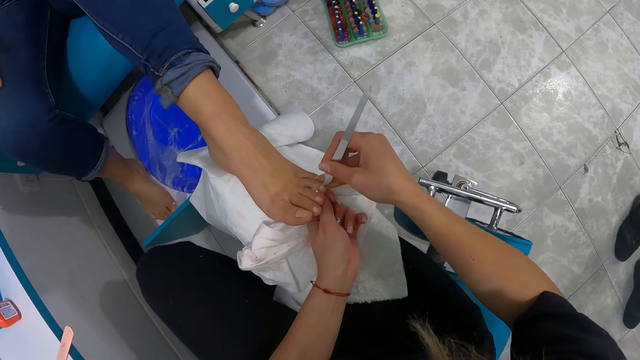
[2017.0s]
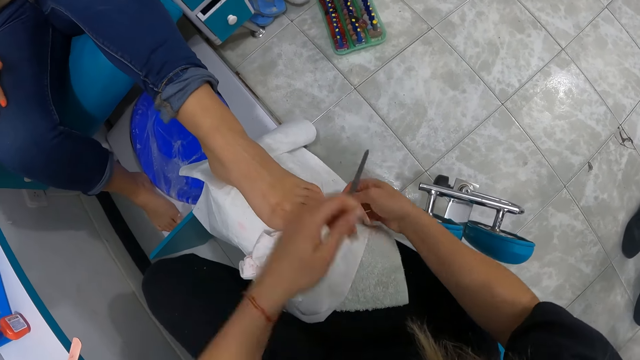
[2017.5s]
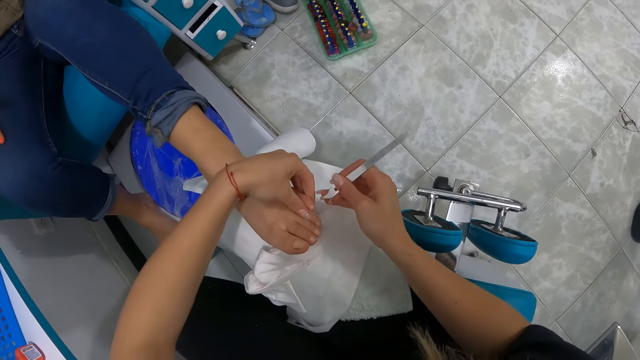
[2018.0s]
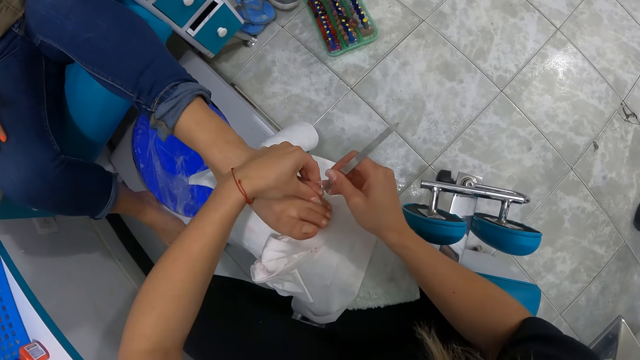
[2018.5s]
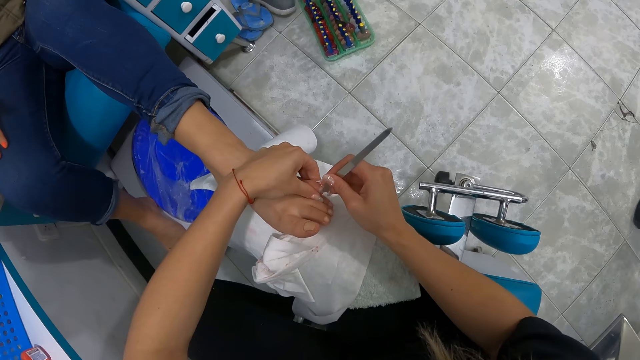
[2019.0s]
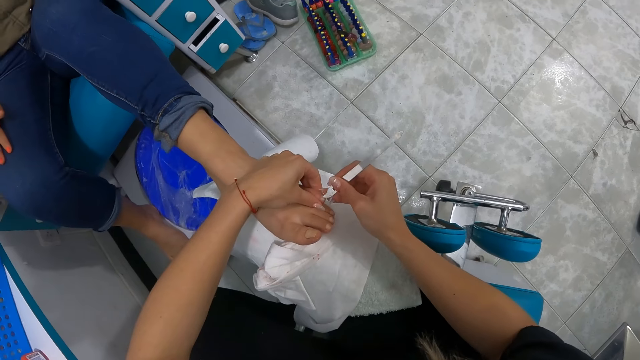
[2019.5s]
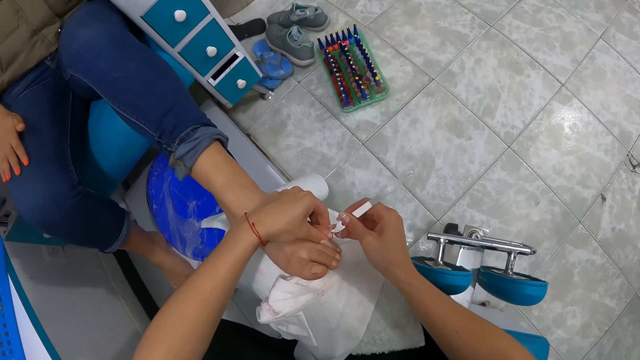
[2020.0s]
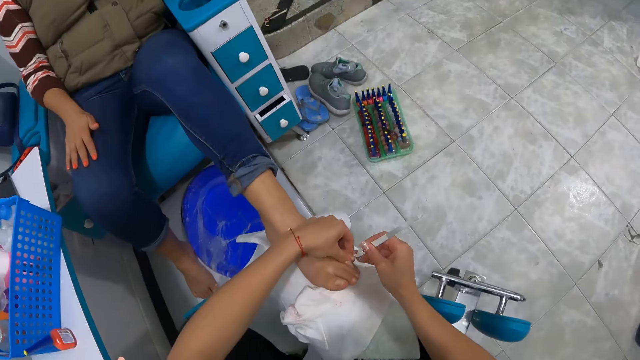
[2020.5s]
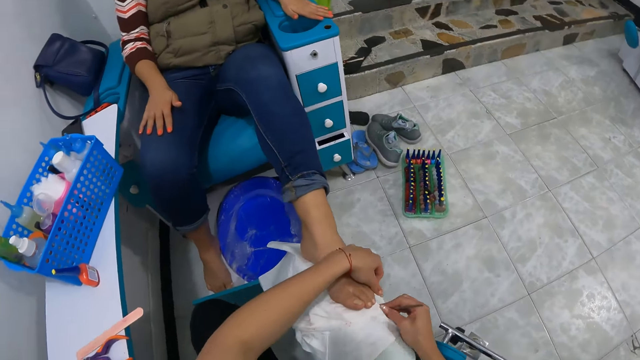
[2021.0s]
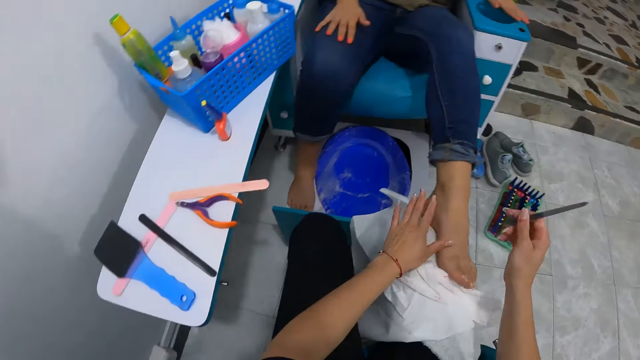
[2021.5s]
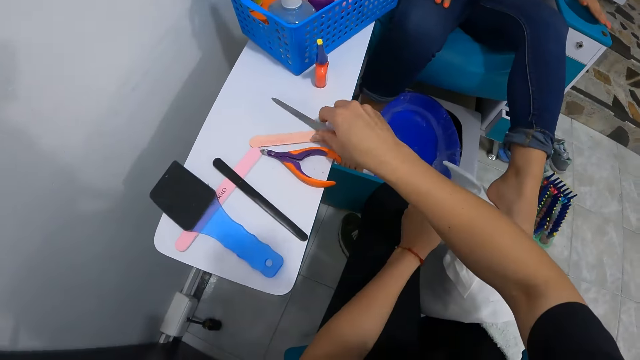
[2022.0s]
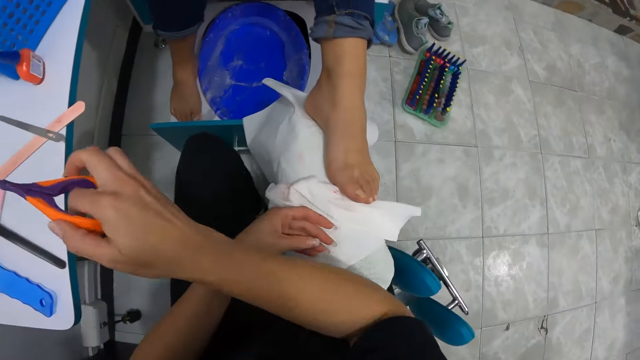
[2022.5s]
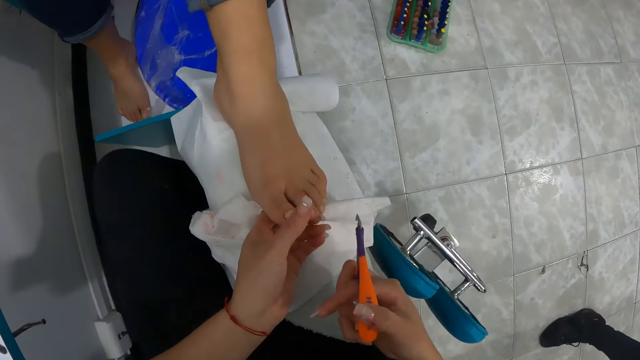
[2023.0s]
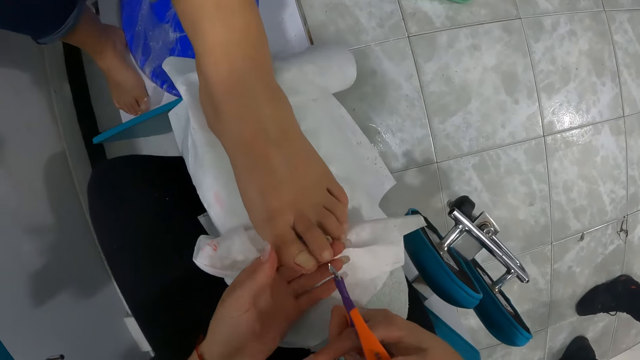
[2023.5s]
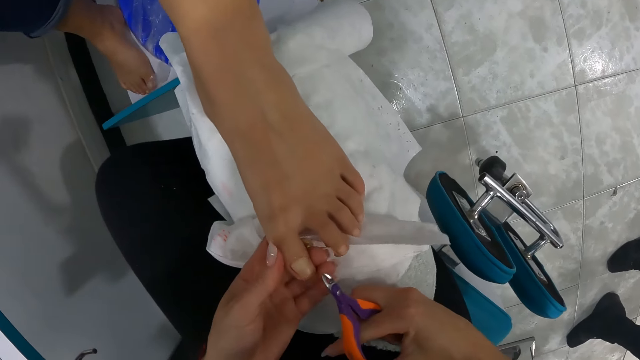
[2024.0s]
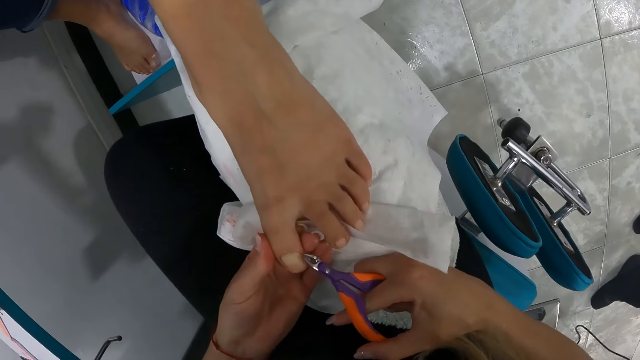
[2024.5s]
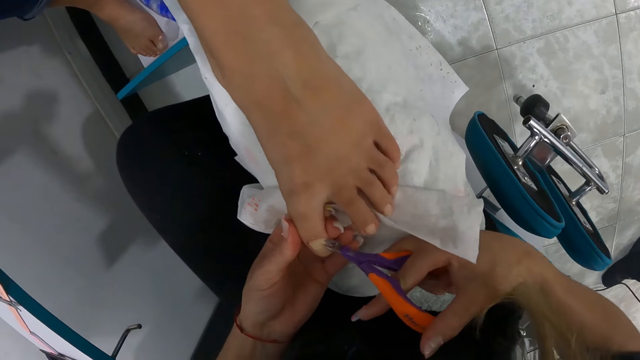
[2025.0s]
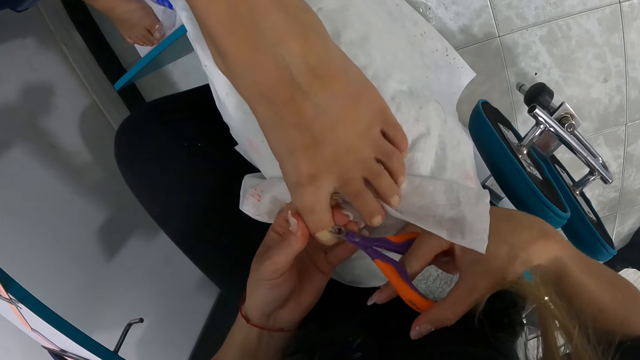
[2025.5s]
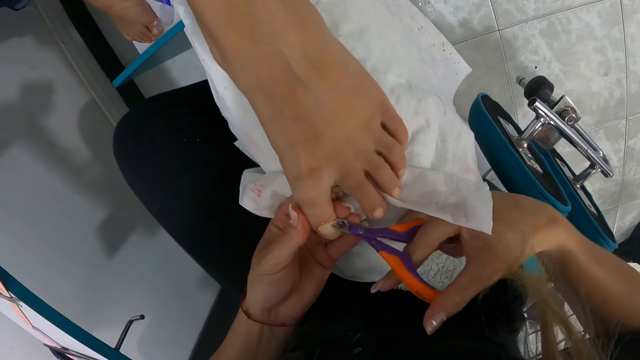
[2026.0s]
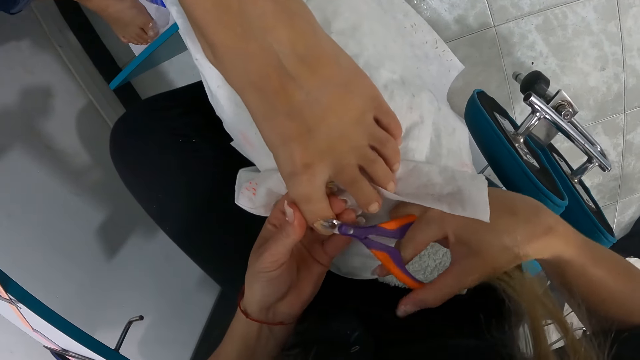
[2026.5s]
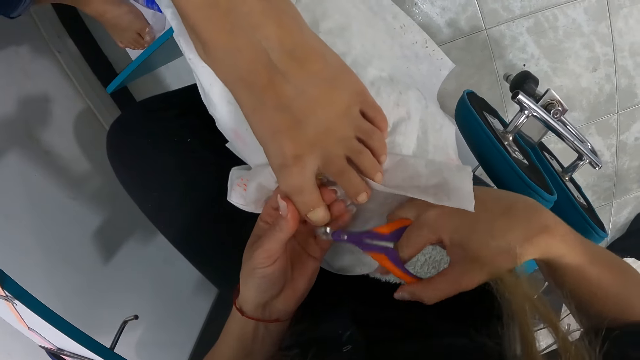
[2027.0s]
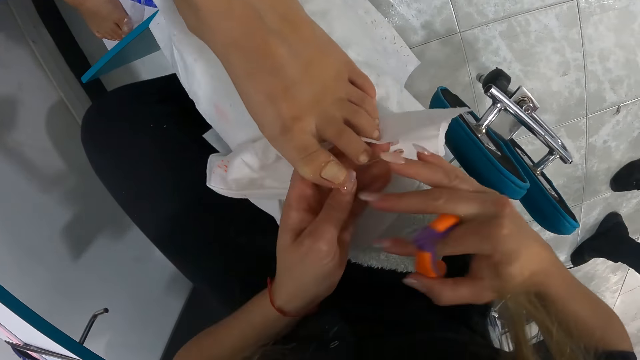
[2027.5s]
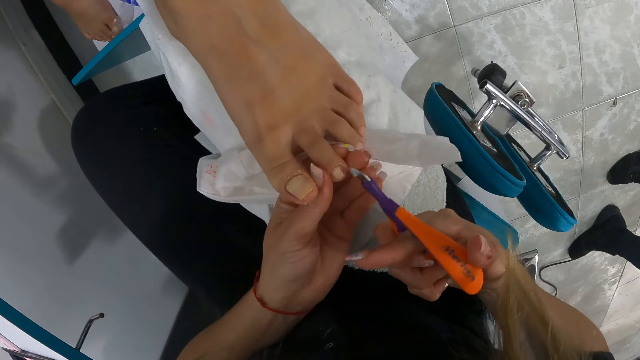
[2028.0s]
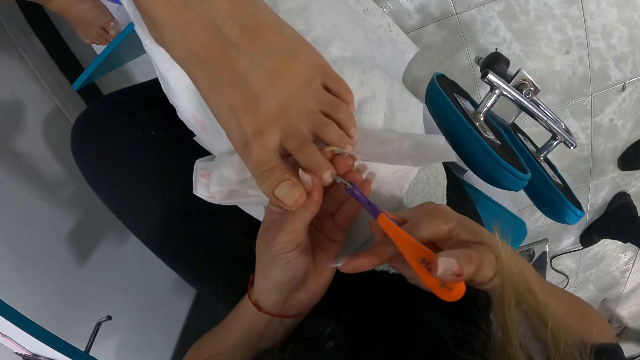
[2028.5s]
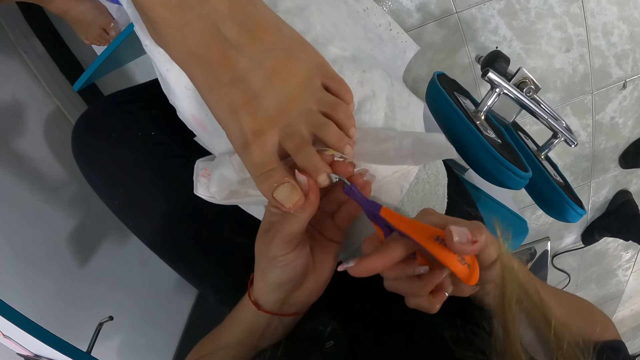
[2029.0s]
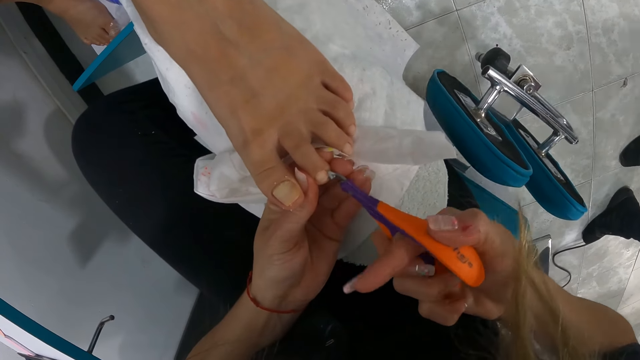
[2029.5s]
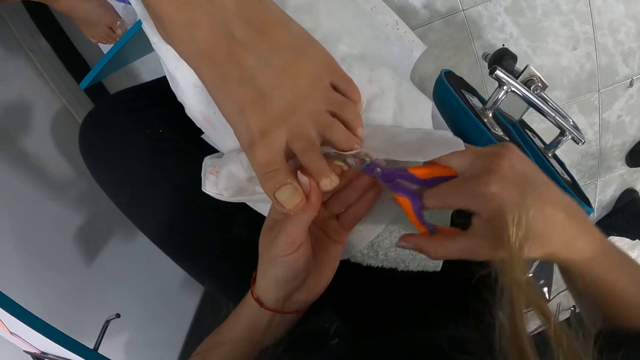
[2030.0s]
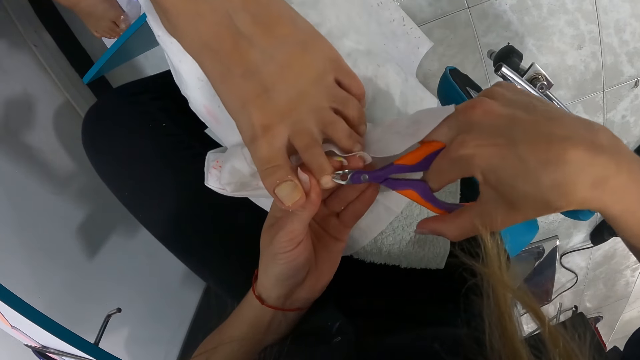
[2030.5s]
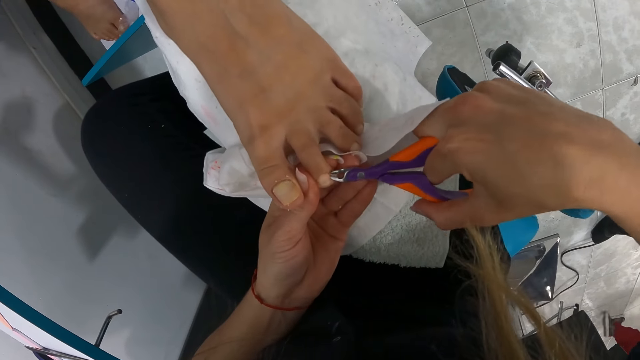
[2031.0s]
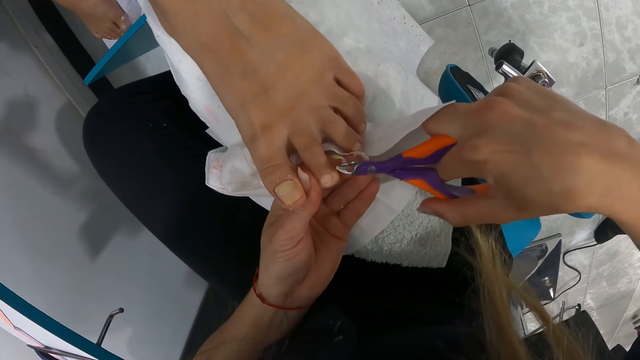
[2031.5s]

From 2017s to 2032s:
The camera wearer wipes the cuticle remover in her right hand on the cloth on her lap. She uses the cuticle remover on a left toe of the woman with both hands. She wipes the cuticle remover in her right hand on the cloth on her lap. She drops the cuticle remover in her right hand on a shelf. She picks up the nail clipper on the shelf with her right hand. She uses the nail clipper on the left toe of the woman with both hands. She does this again.

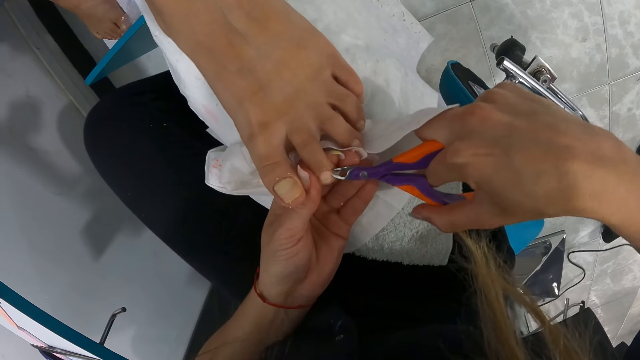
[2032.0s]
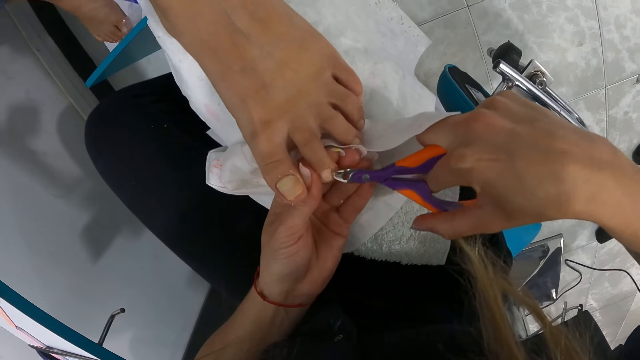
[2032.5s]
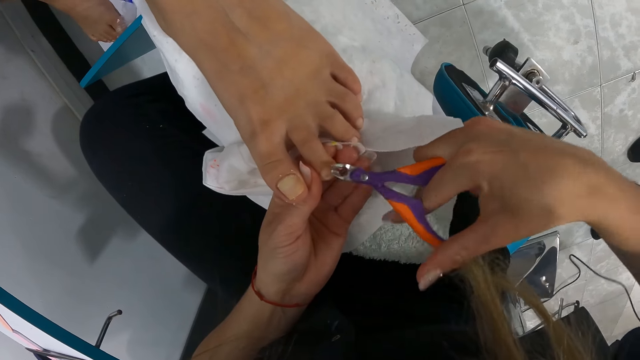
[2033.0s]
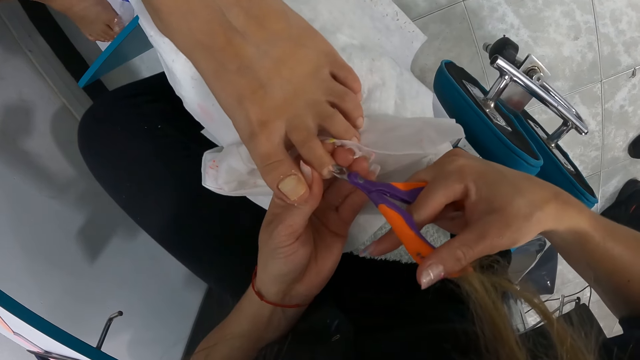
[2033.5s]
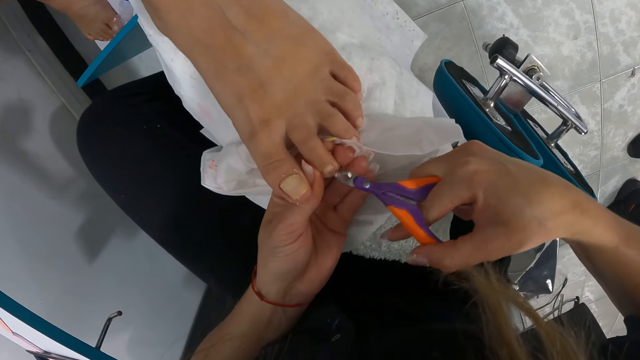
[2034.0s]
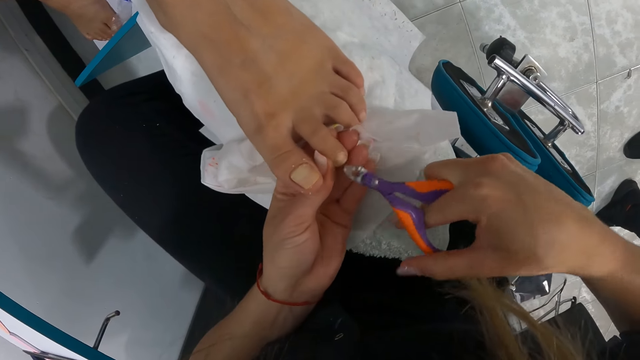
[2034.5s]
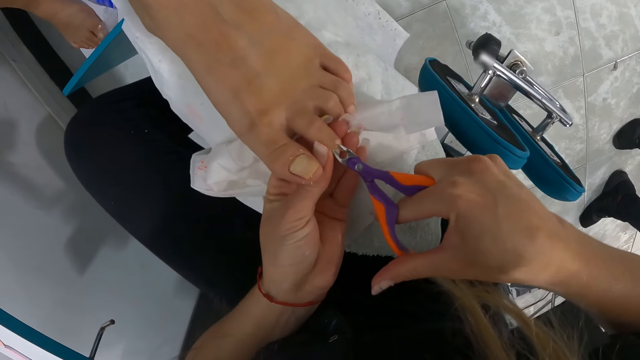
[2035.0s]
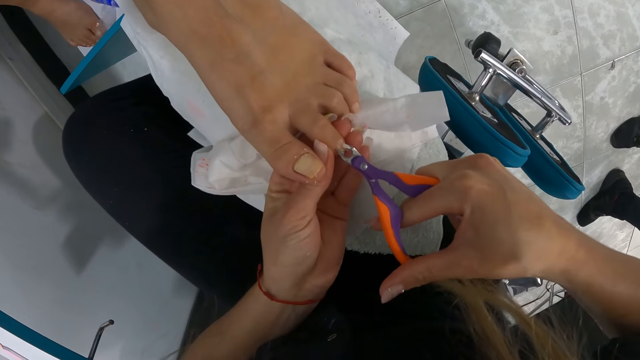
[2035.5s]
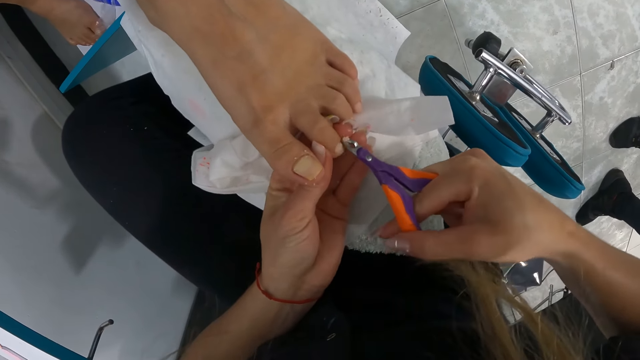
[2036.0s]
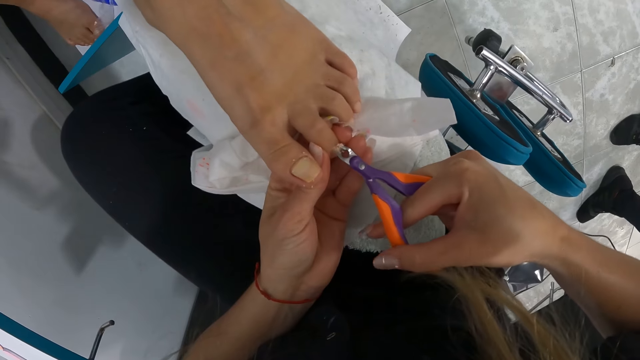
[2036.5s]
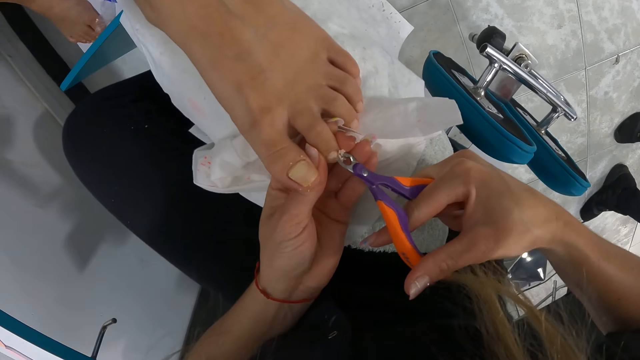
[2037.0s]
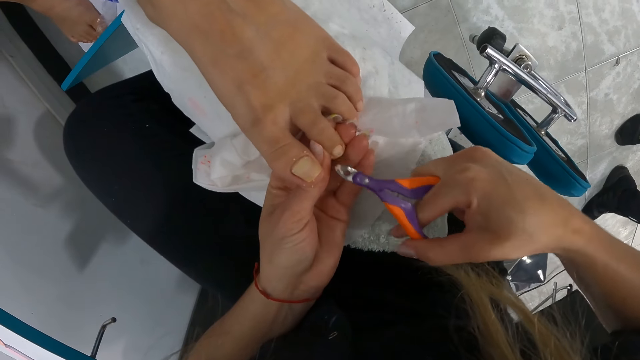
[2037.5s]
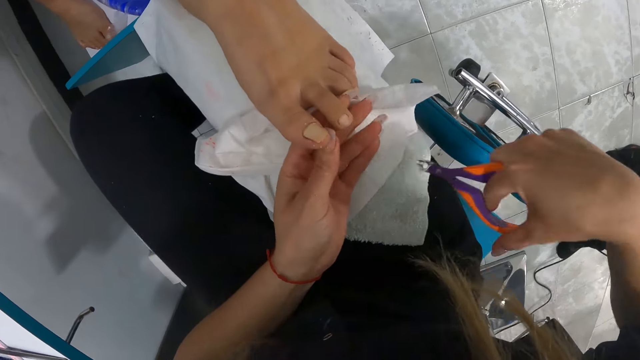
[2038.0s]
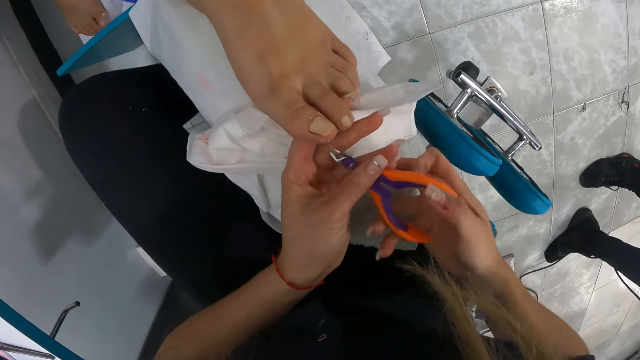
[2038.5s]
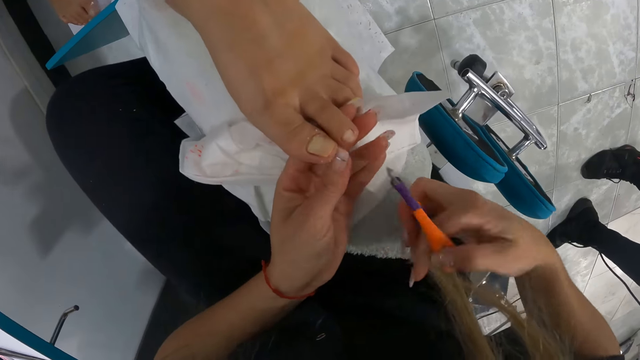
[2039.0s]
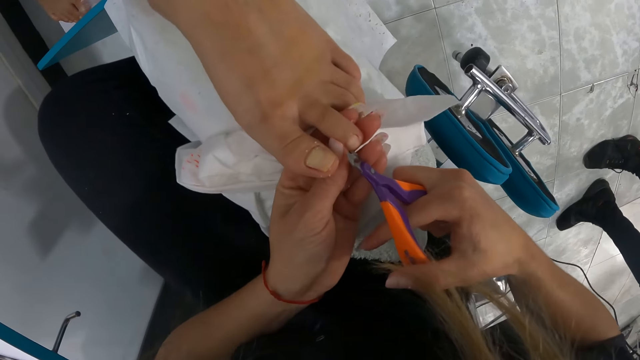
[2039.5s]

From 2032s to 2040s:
The camera wearer wipes the nail clipper in her right hand on the cloth on her lap.
